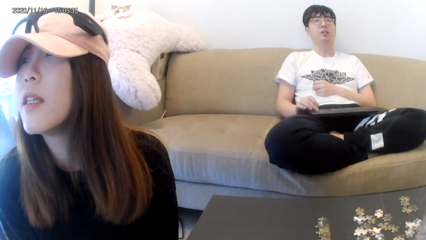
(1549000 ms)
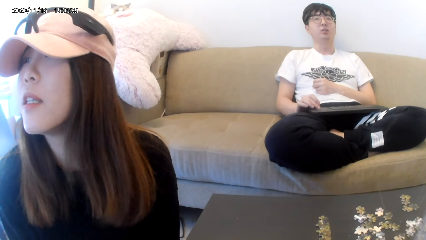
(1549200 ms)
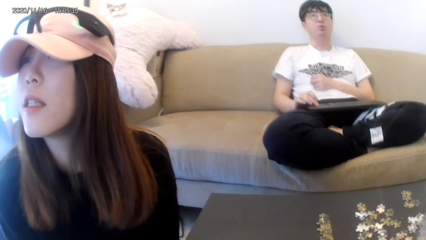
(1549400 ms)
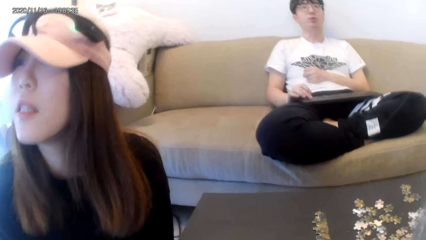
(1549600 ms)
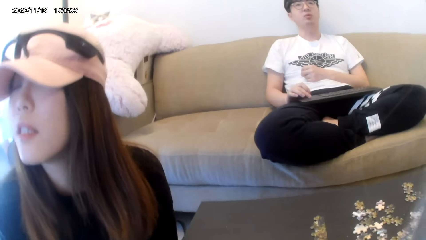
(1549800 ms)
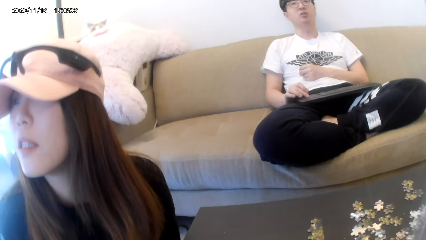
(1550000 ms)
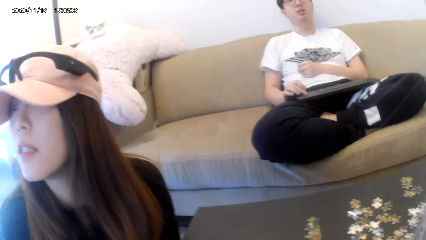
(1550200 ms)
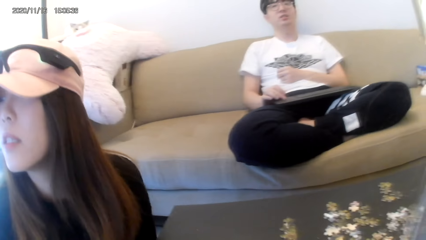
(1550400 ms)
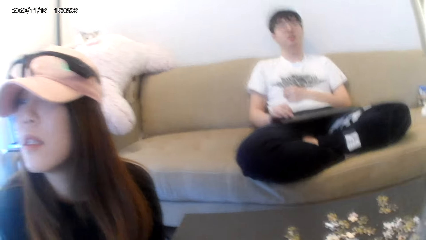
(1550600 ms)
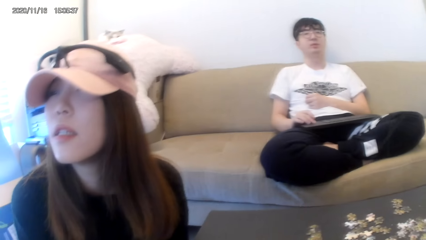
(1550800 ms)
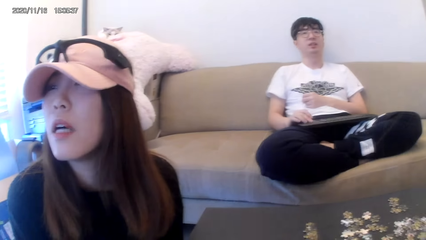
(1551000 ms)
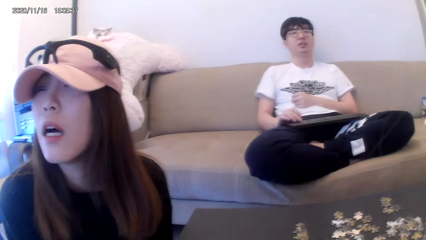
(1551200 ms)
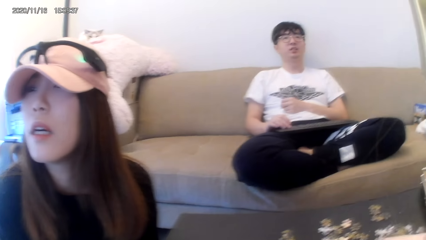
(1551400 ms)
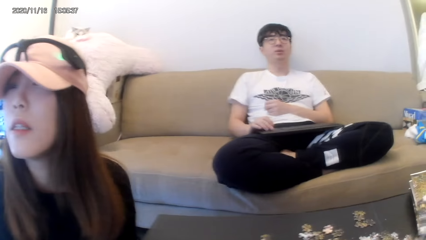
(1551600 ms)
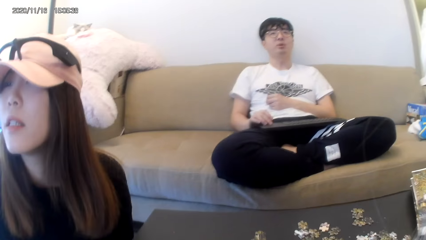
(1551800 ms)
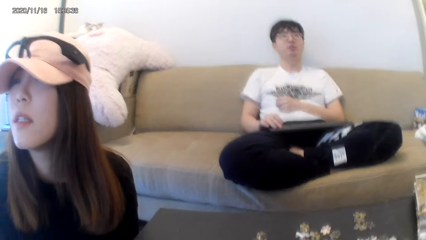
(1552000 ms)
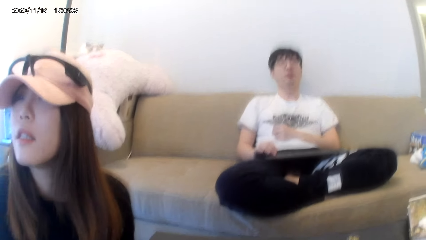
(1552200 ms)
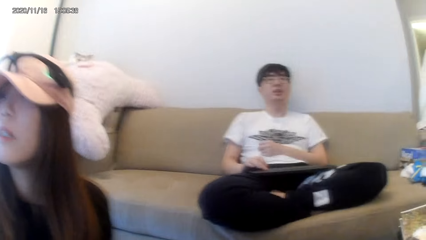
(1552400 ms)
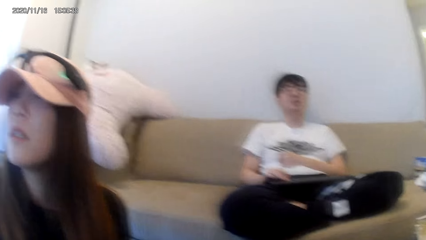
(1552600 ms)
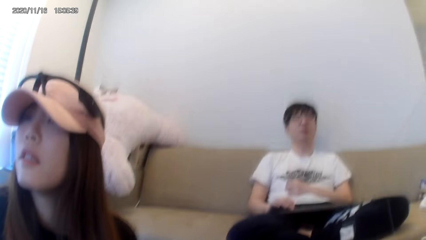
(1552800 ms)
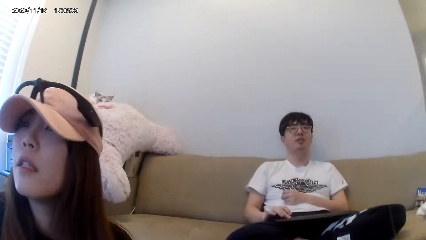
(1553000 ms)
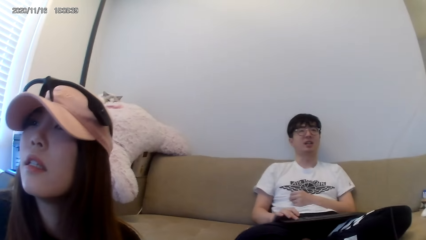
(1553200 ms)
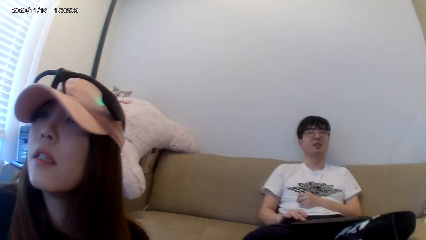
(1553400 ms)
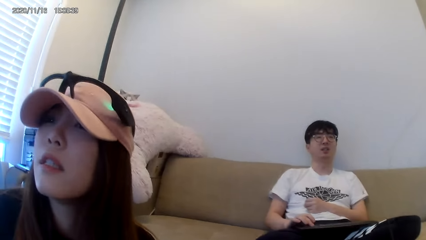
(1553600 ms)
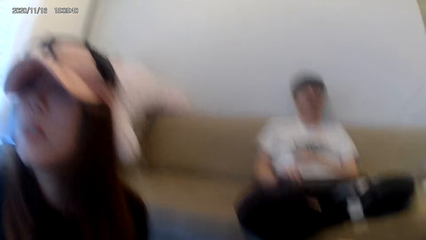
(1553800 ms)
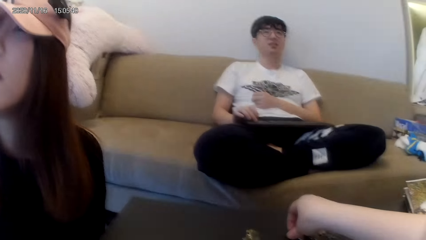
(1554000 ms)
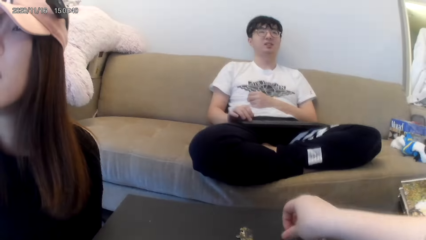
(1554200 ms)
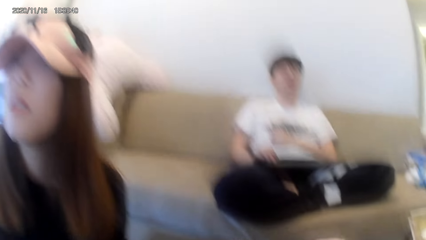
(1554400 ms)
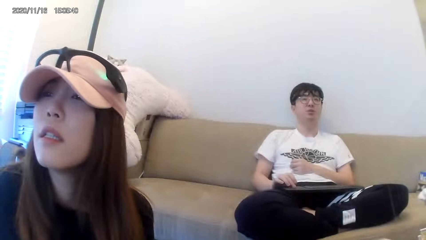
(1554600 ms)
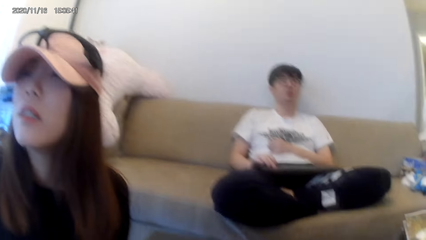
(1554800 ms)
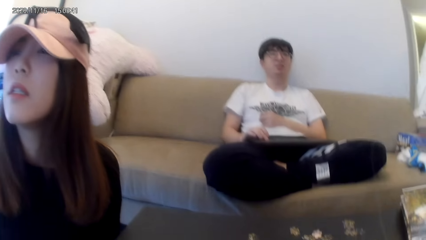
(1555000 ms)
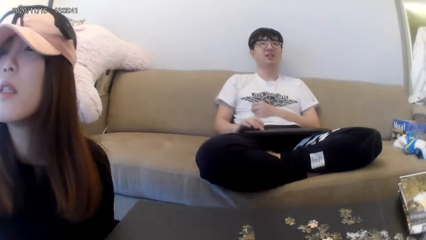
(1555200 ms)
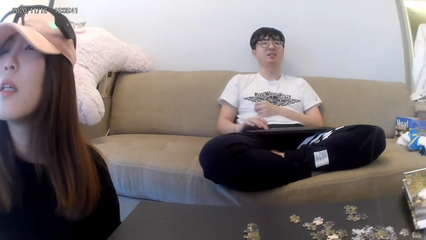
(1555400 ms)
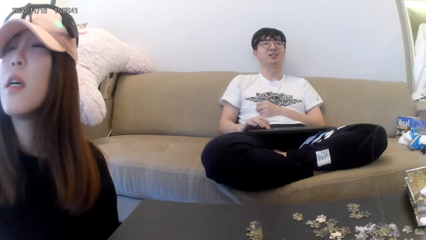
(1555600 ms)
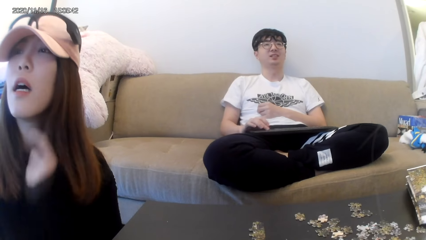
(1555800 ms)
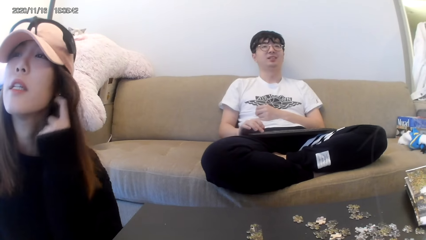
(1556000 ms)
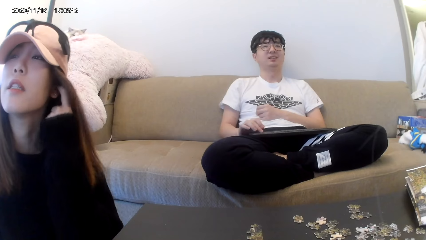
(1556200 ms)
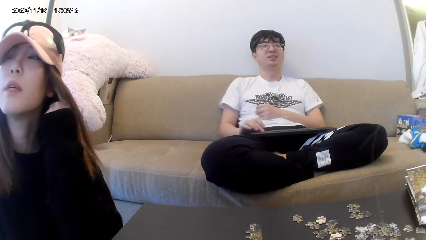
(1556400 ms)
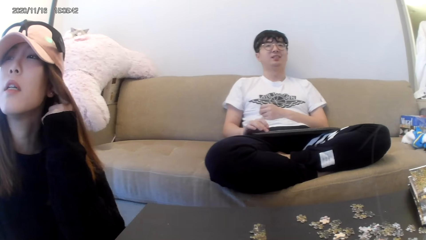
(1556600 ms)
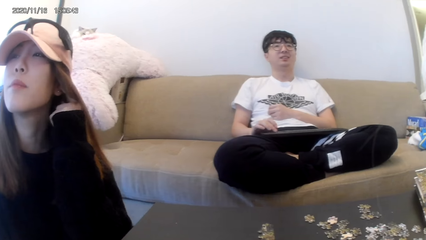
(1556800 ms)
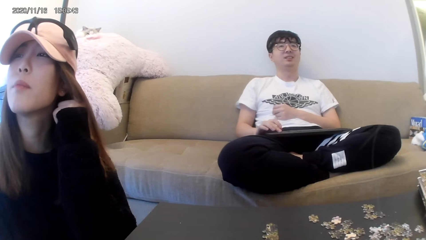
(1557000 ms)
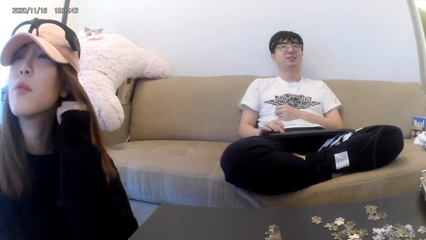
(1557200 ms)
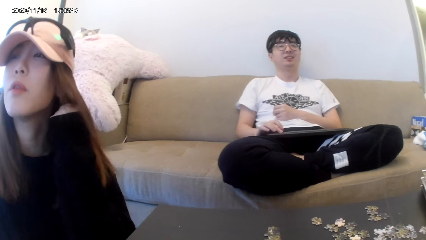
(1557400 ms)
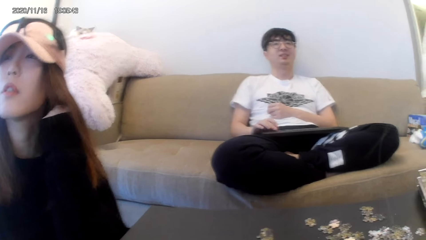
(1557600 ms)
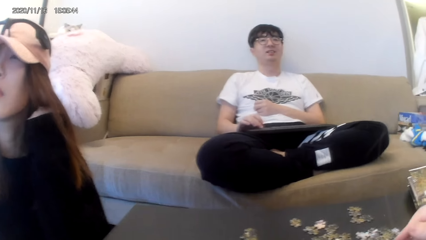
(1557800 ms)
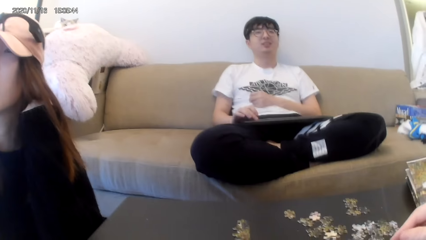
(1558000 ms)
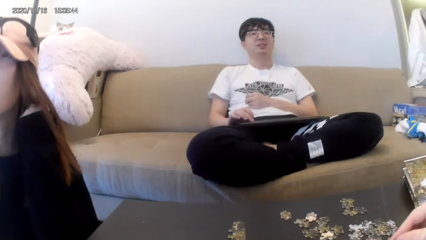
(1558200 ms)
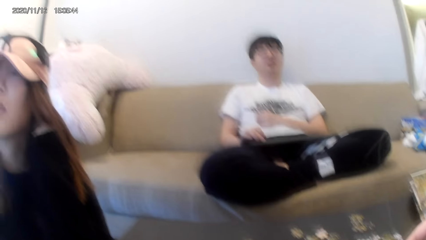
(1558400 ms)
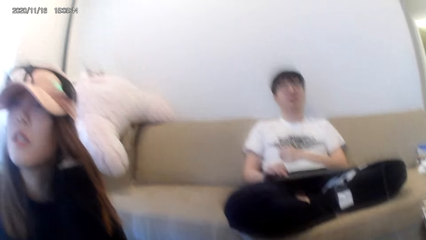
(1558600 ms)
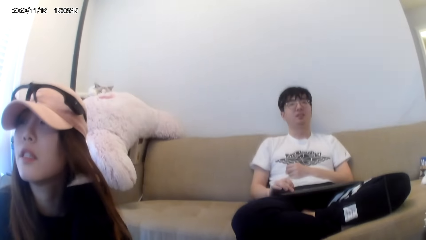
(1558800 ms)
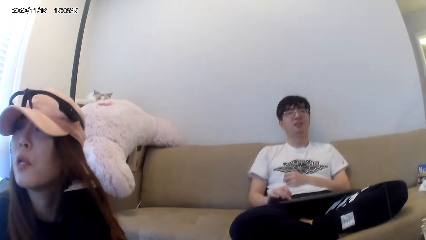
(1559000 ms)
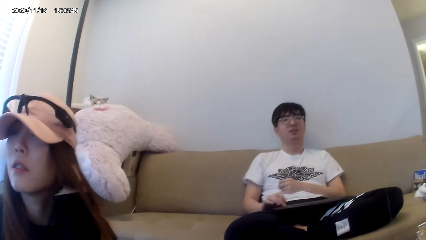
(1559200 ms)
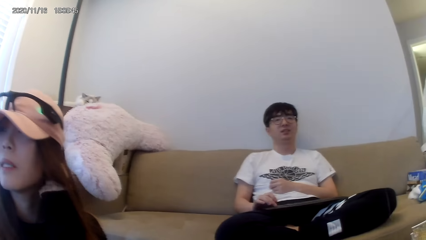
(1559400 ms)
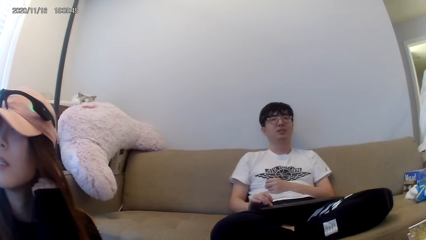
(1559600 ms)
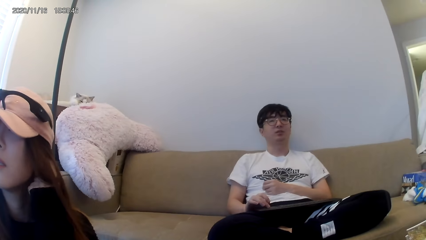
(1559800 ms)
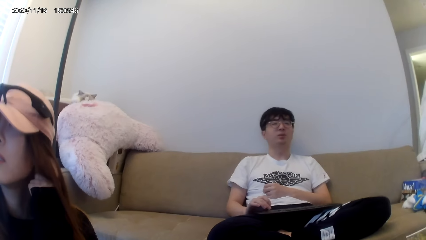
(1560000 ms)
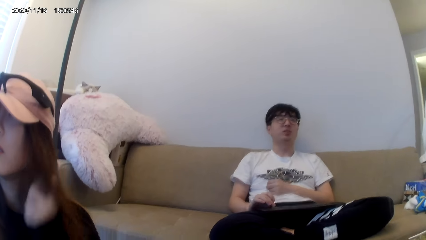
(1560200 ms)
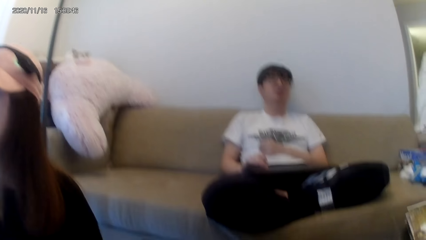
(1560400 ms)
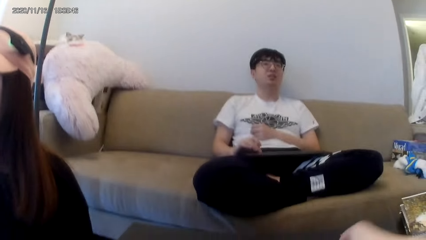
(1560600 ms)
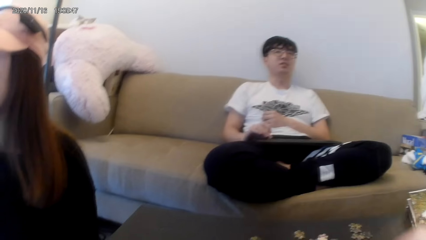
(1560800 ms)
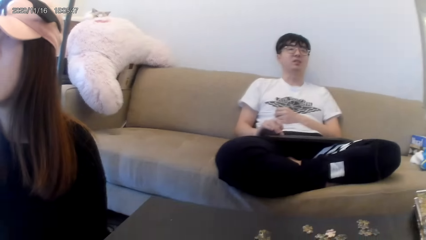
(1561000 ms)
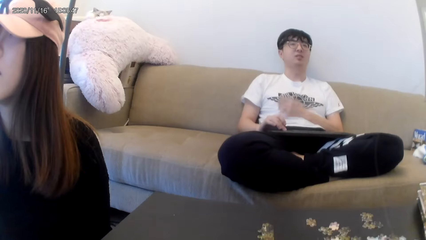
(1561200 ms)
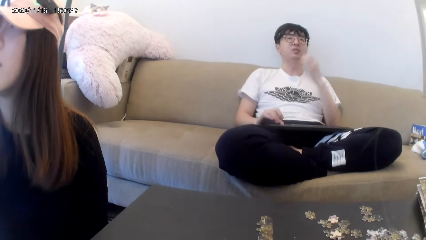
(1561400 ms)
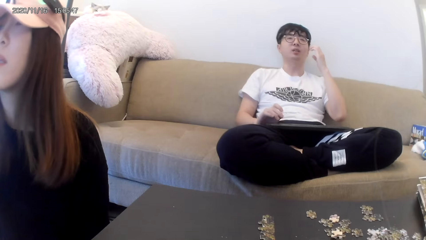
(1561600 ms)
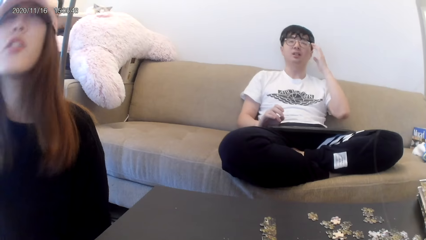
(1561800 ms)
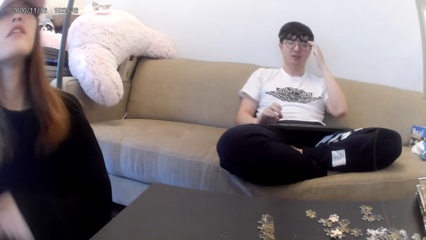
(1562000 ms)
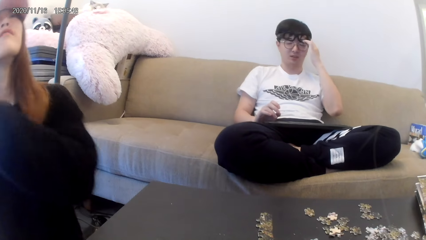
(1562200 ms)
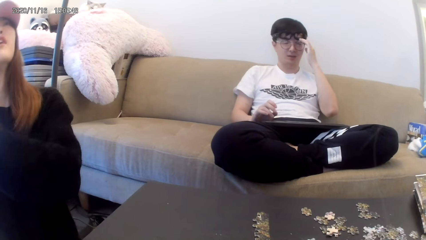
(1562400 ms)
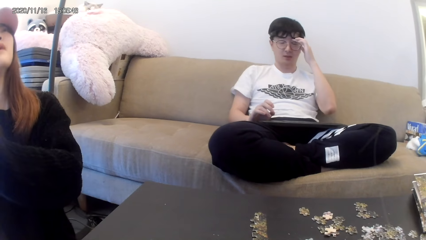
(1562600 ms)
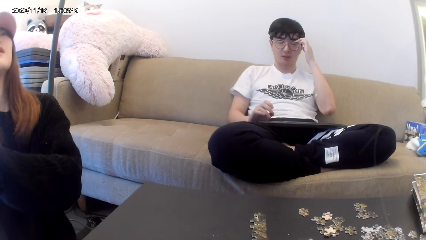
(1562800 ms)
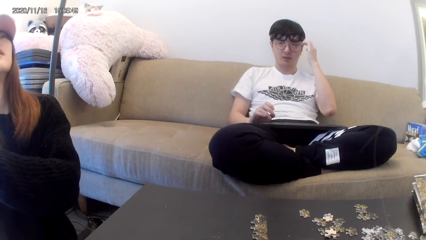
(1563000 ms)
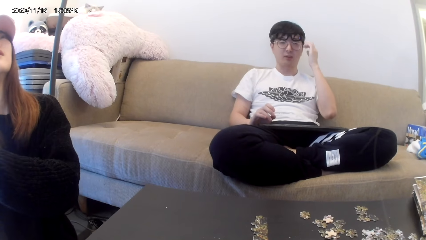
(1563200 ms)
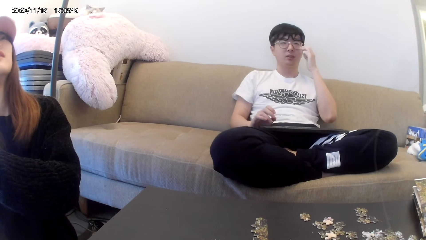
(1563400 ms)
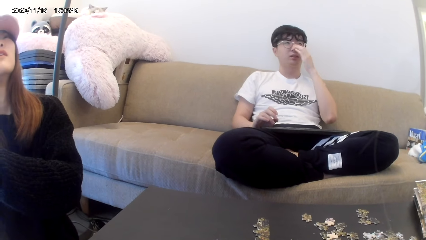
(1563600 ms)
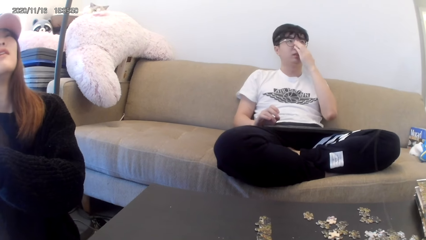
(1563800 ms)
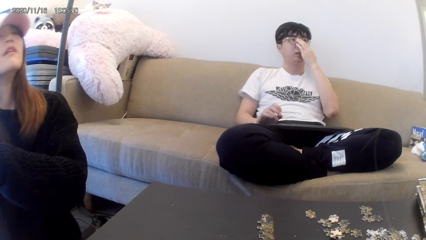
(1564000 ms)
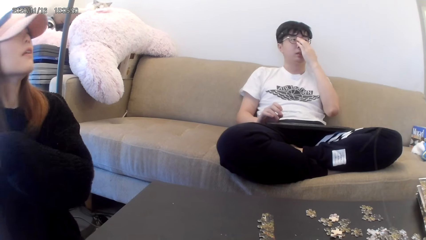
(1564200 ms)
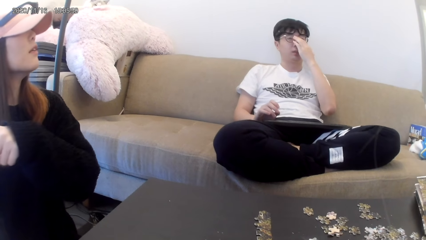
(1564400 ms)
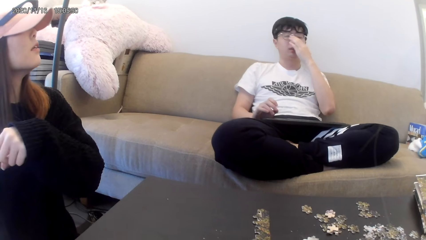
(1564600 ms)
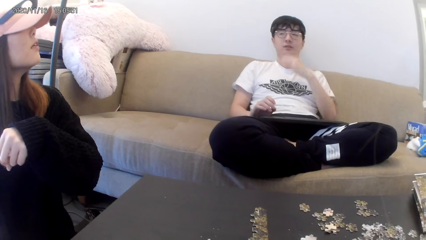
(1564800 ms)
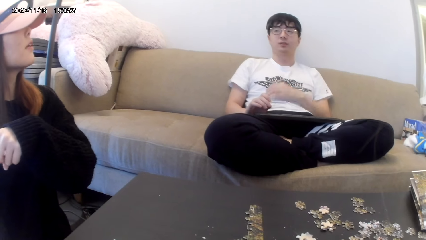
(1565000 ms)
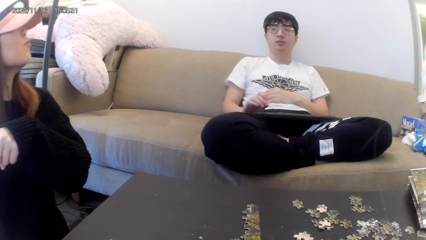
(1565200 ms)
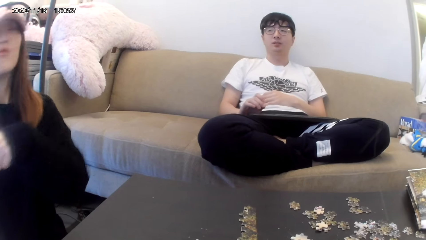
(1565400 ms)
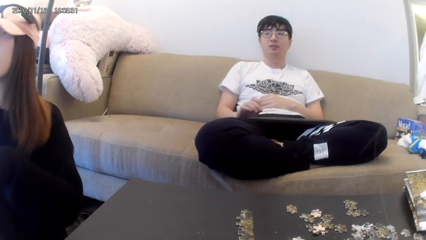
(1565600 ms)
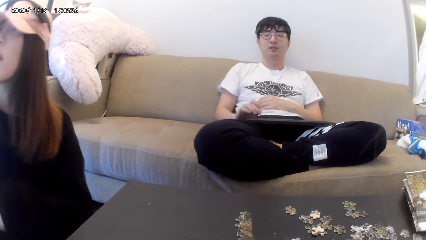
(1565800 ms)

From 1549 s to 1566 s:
The camera wearer plays a jigsaw puzzle on the table. They dialogue with a person.
